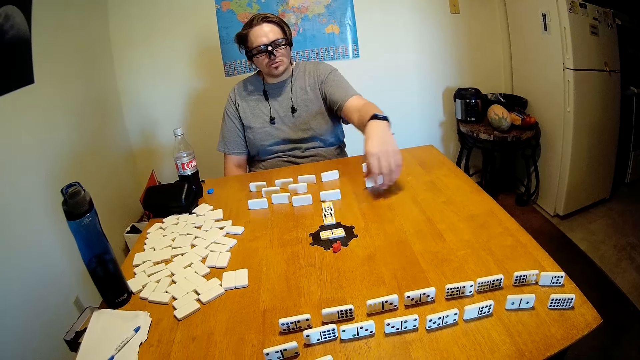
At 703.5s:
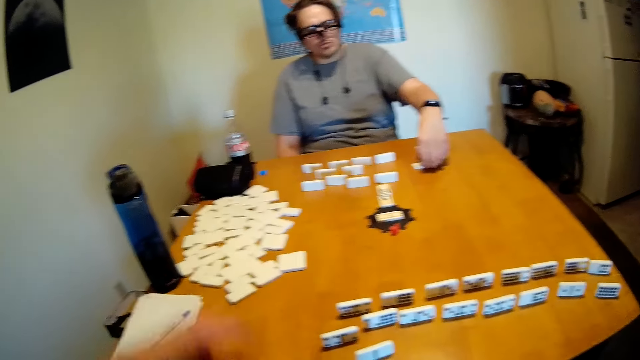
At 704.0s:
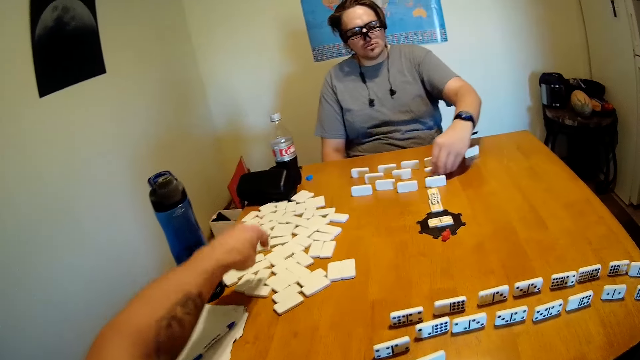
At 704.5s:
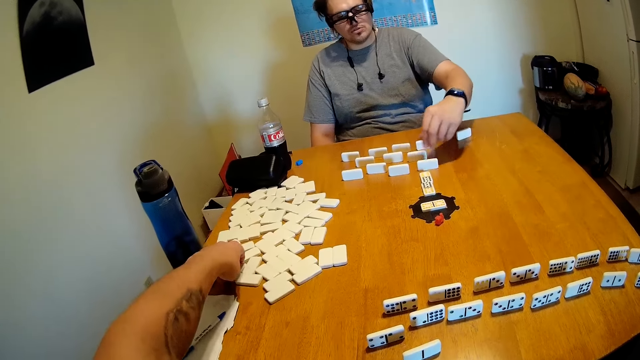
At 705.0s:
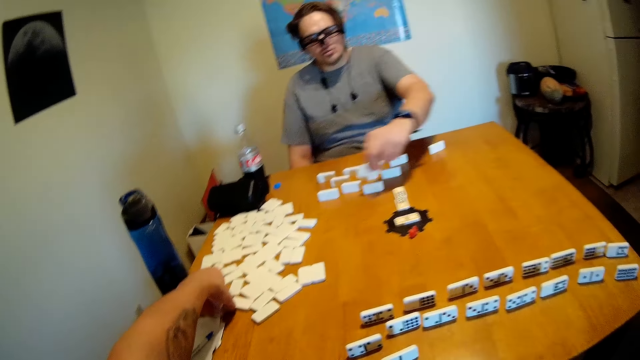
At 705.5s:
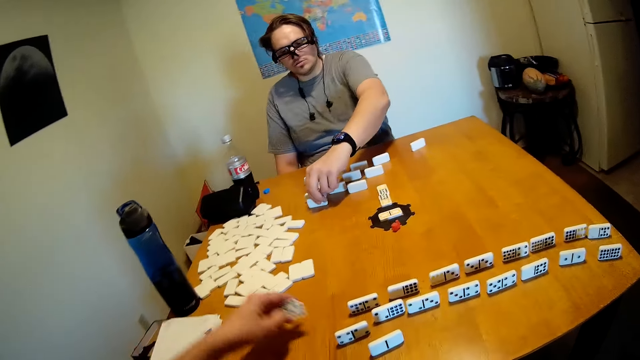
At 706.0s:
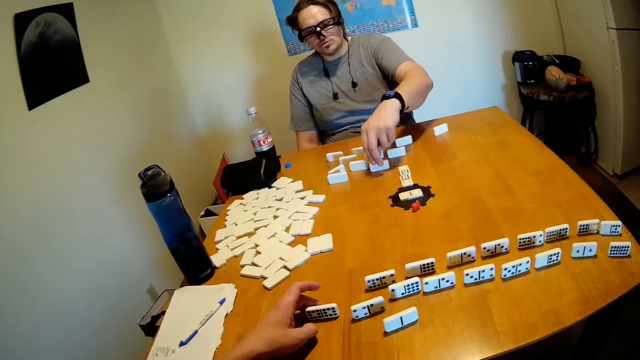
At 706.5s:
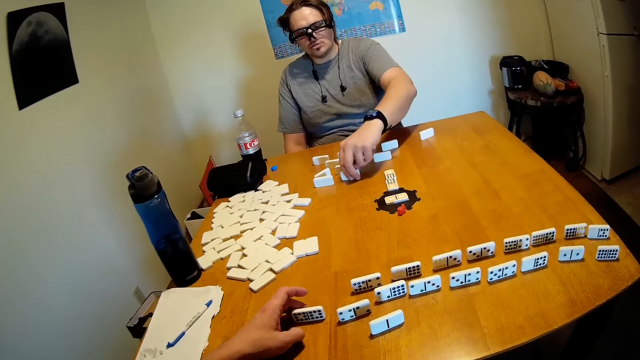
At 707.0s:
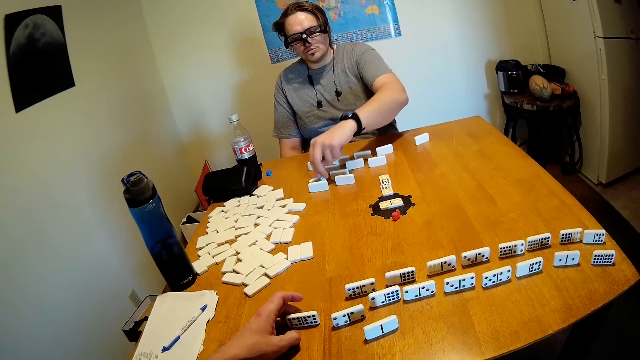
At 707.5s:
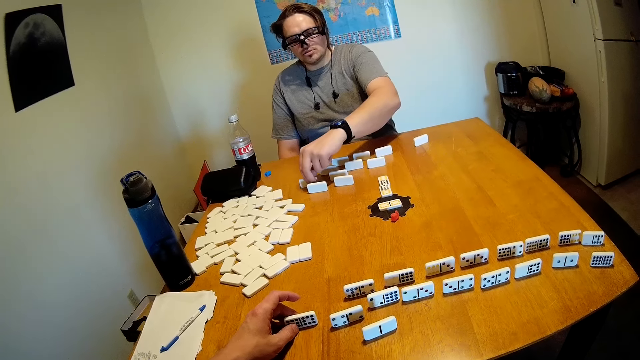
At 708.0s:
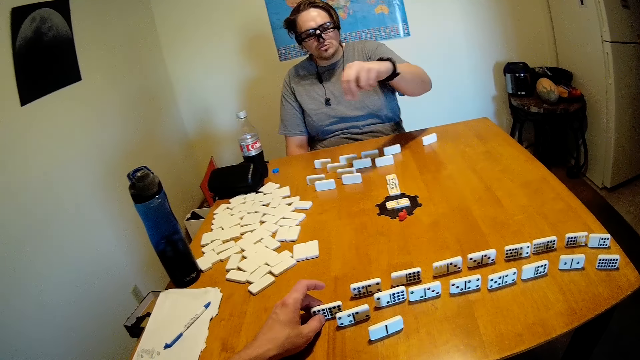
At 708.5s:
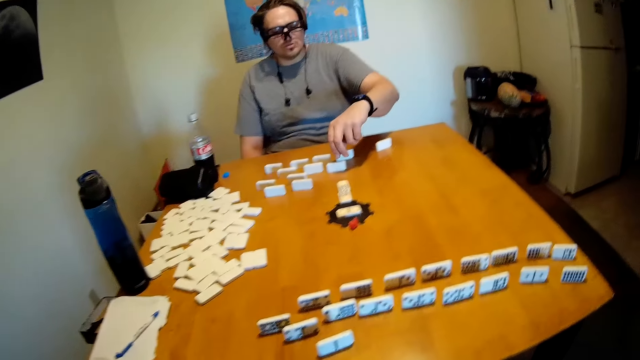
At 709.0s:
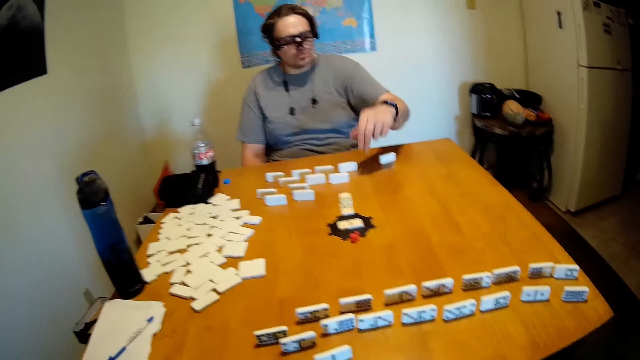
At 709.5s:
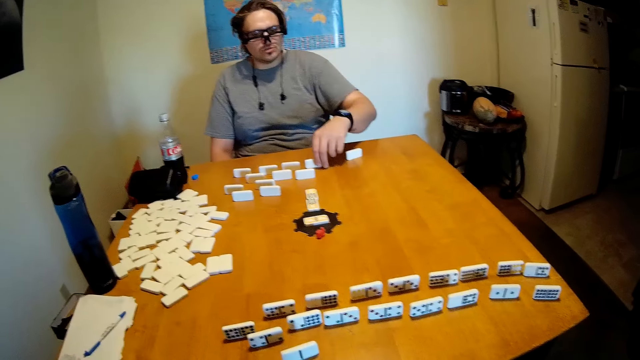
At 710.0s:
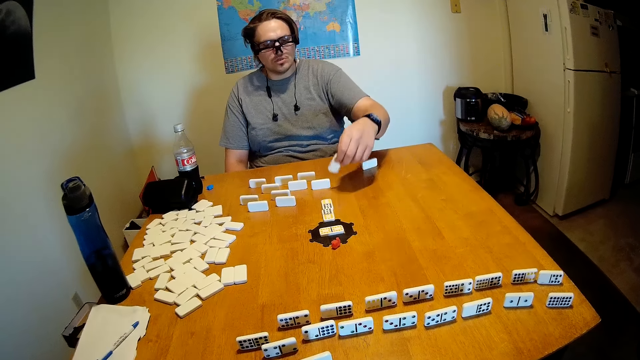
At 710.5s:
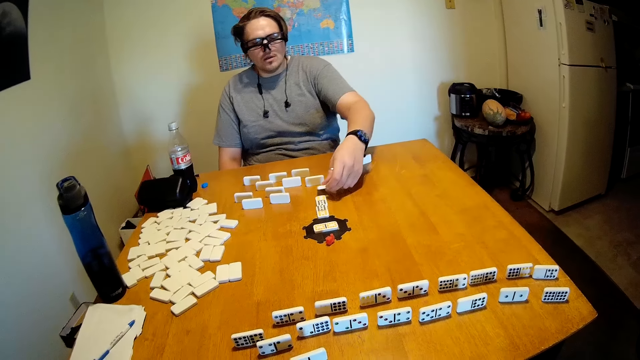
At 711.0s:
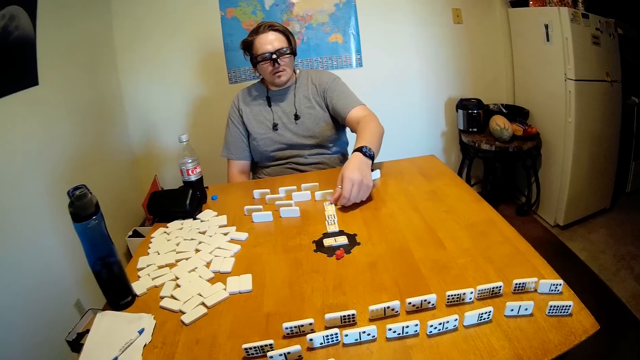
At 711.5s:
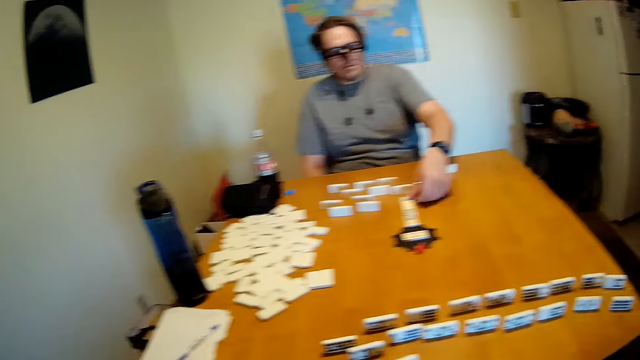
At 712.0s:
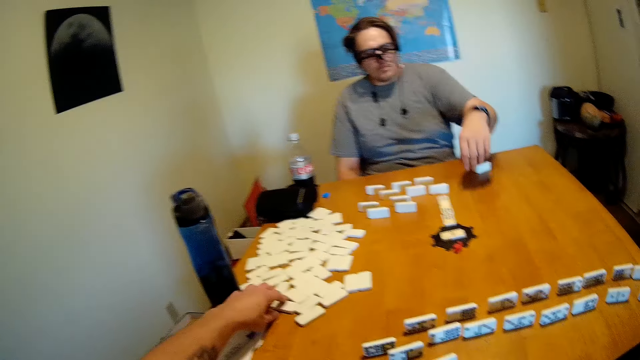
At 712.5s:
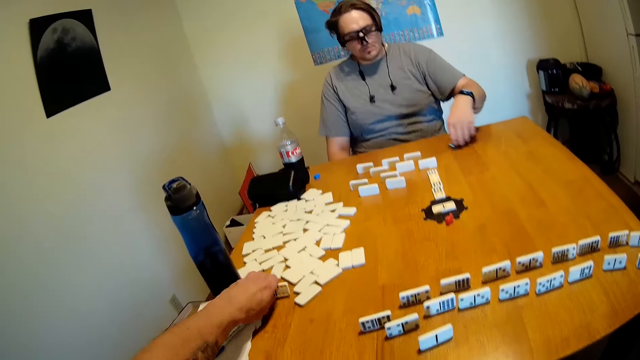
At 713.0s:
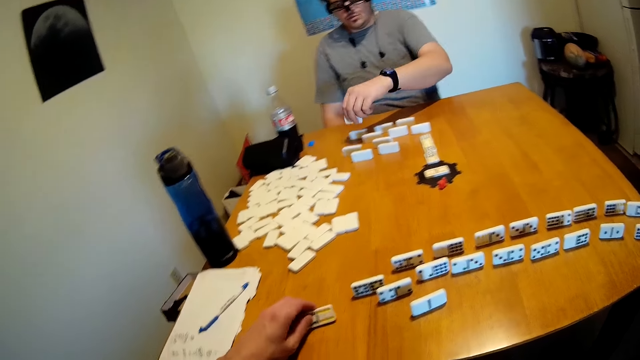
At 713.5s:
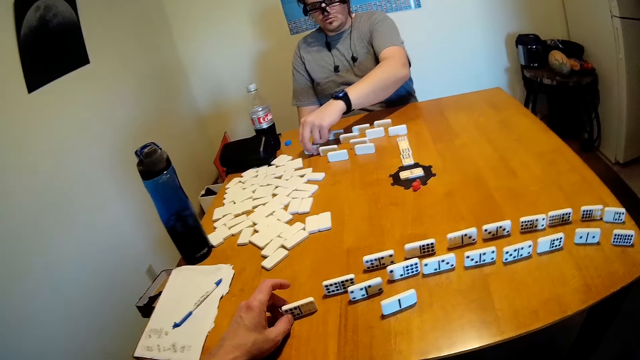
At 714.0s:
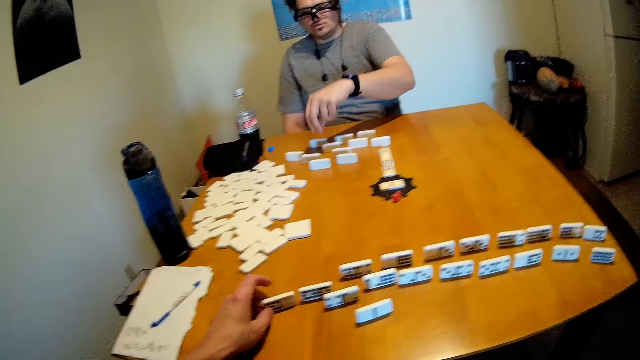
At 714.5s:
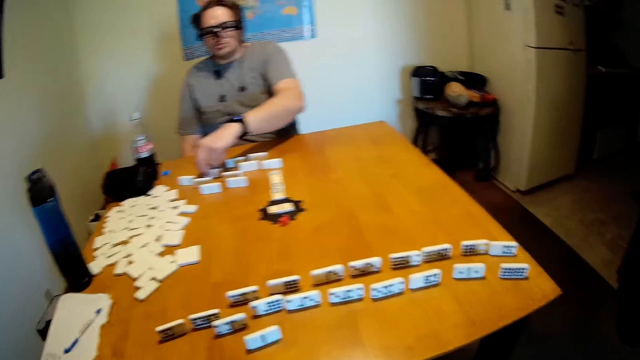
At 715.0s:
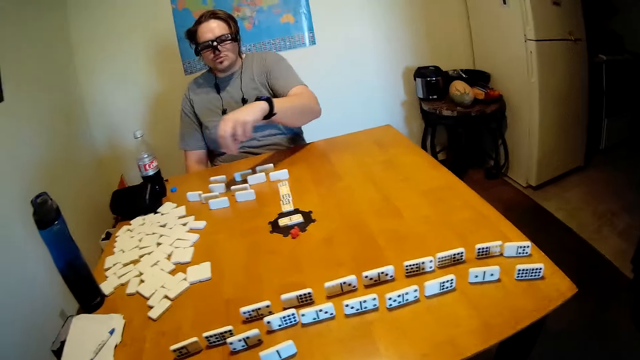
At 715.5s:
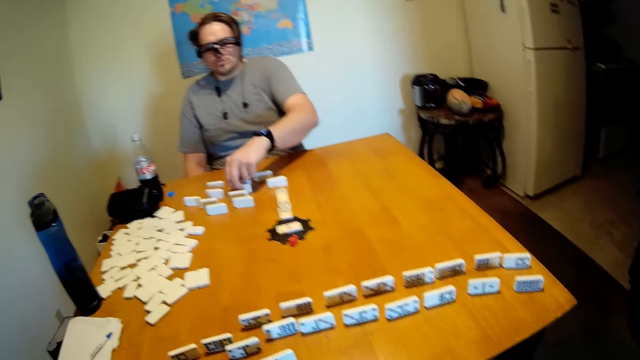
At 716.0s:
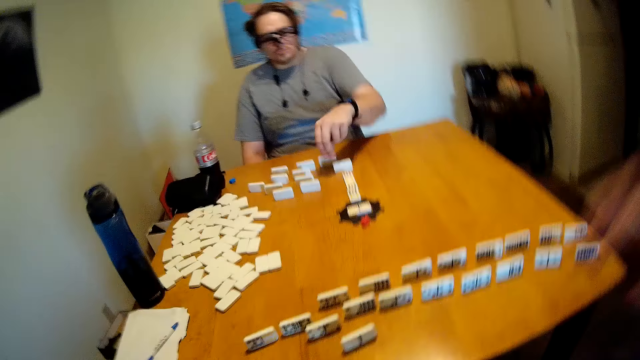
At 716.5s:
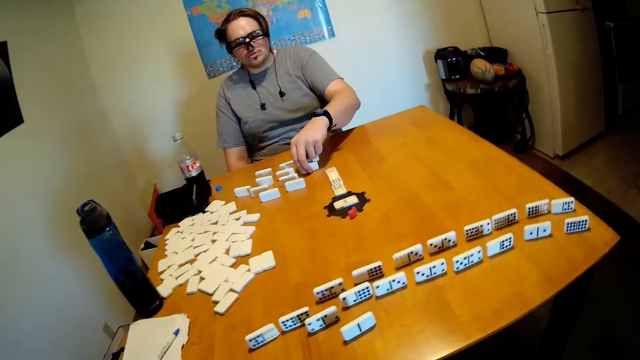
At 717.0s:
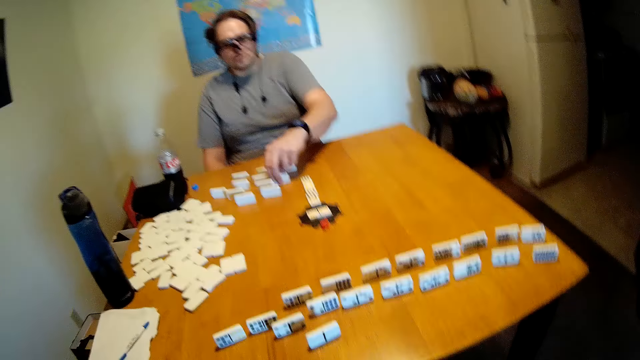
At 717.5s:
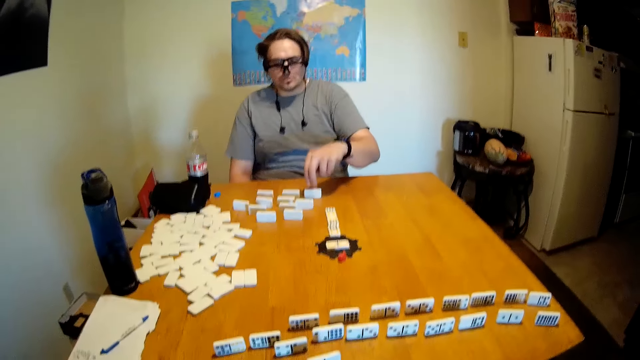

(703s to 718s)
A man holds the dominoes and arranges the dominoes on the table. The camera wearer picks up a domino from the table. They arrange the dominoes on the table. They put the domino on the table. The man holds the dominoes and arranges the dominoes. The camera wearer picks up a domino from the table and puts the domino on the table. The man arranges the dominoes.

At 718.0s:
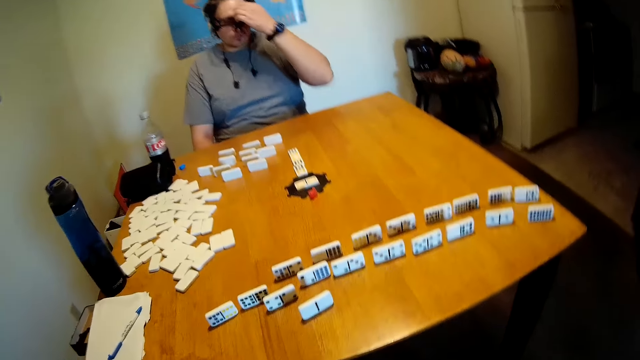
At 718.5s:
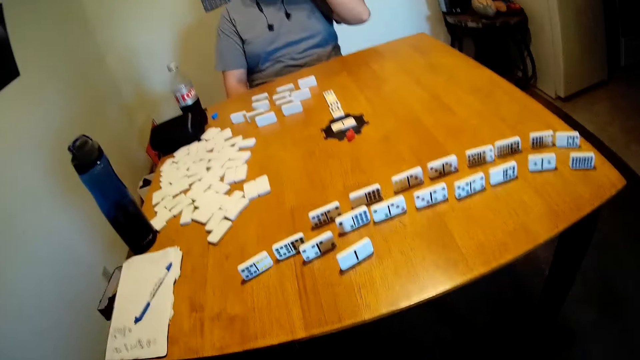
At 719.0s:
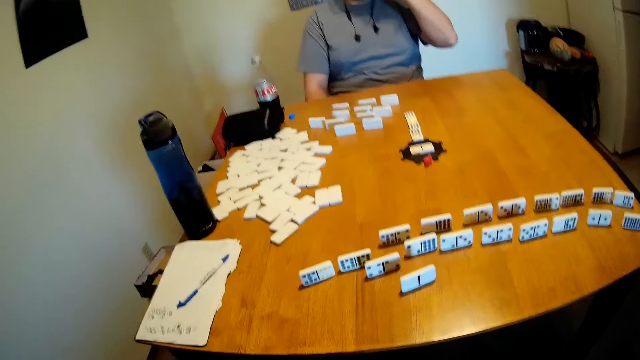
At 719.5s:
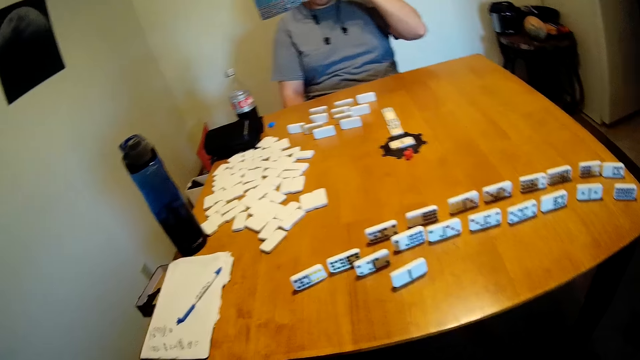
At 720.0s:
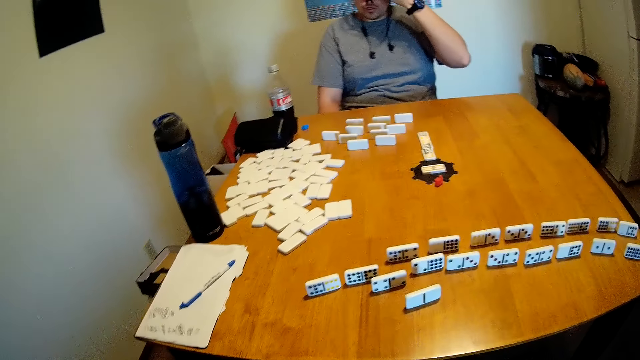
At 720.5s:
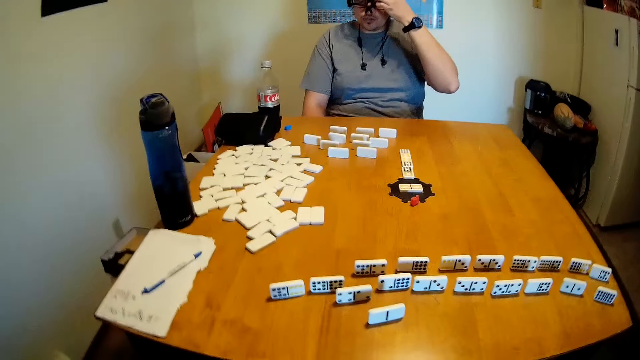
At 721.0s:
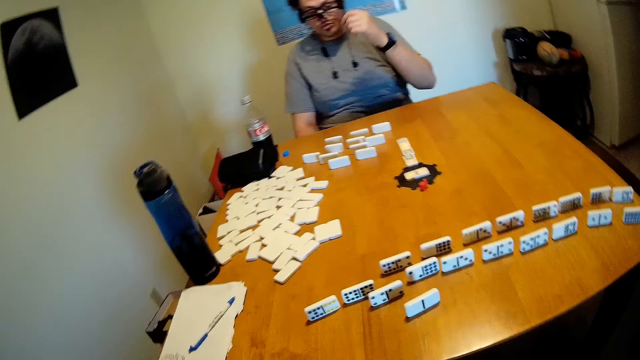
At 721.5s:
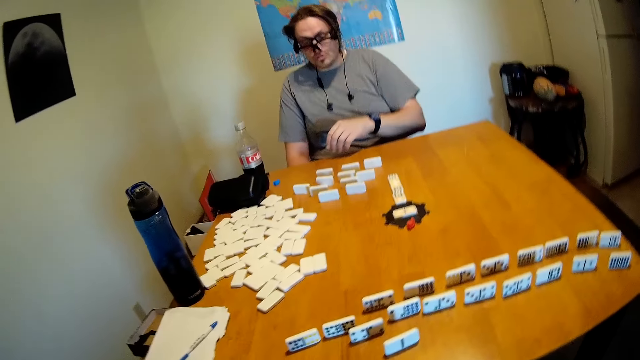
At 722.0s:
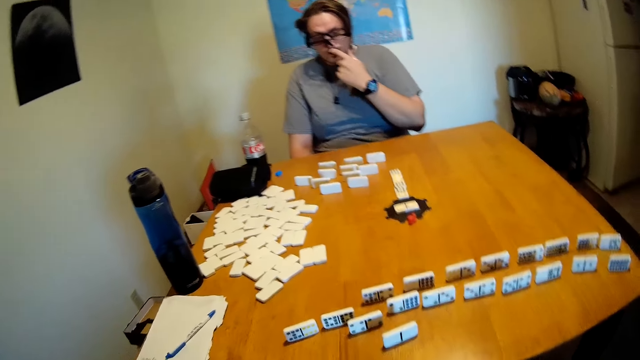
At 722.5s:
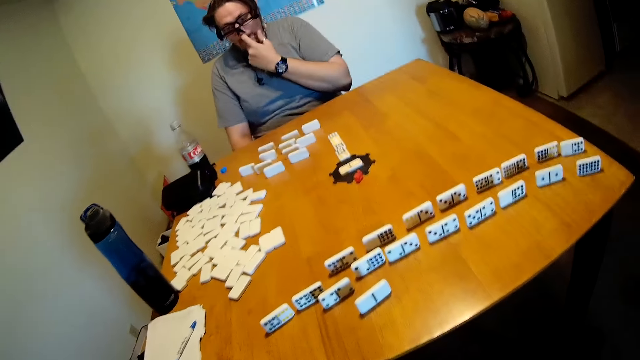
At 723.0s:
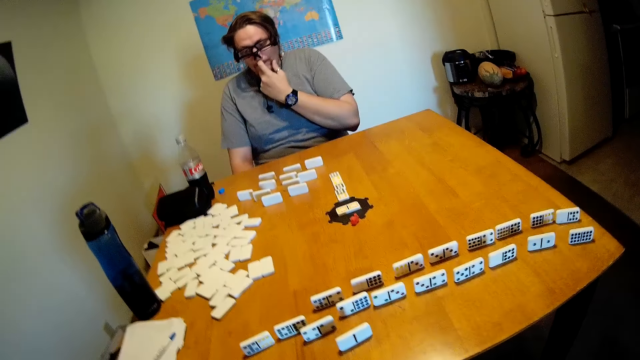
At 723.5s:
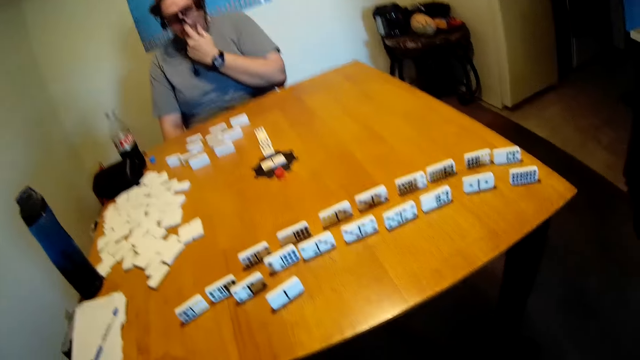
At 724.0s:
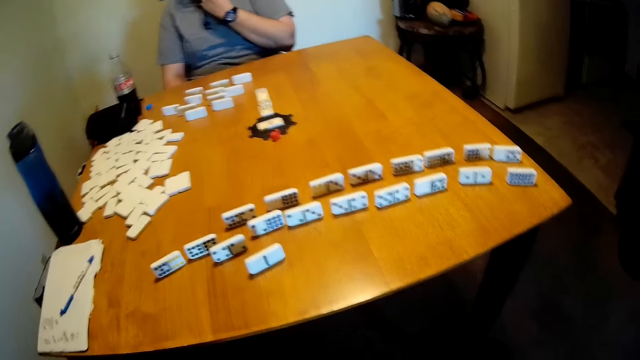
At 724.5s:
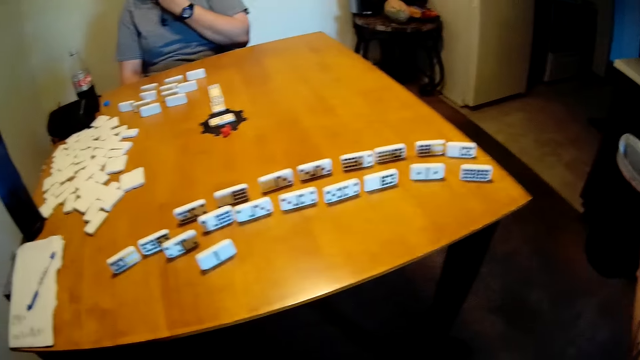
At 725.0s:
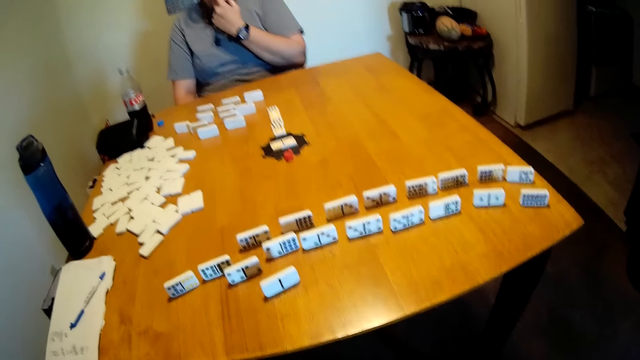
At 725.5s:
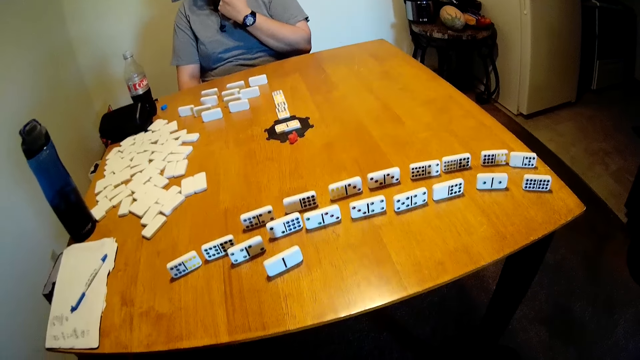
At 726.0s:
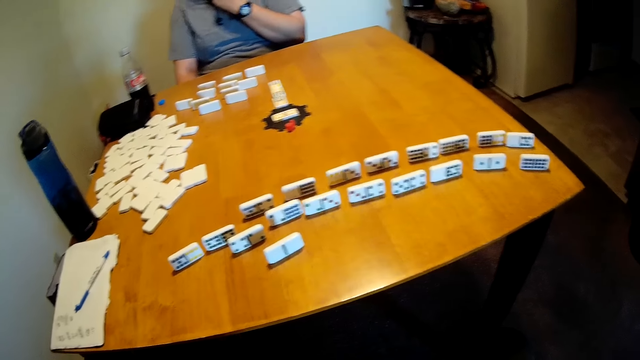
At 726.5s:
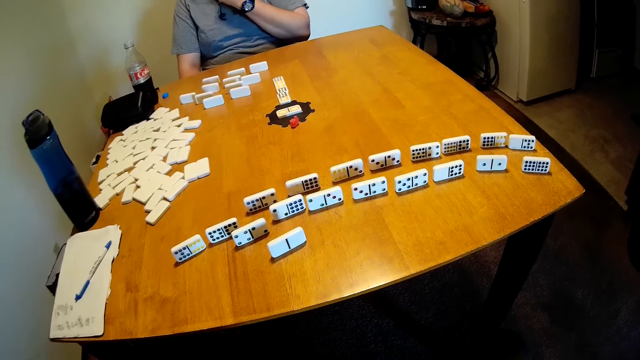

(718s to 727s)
The camera wearer looks at the table. A man touches the nose. The camera wearer looks at the table.
